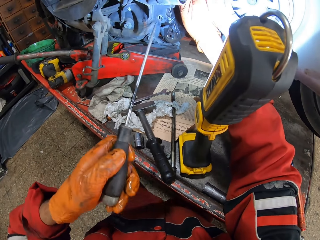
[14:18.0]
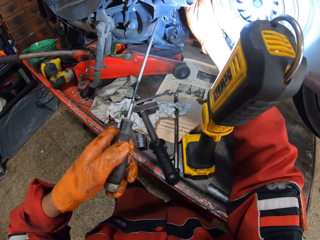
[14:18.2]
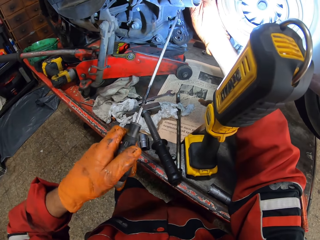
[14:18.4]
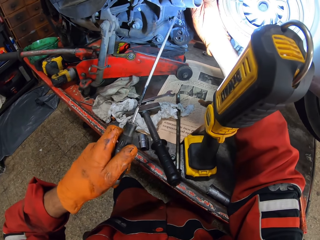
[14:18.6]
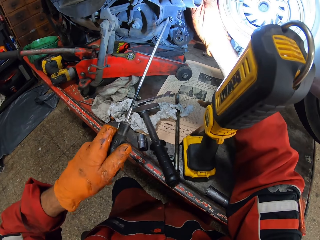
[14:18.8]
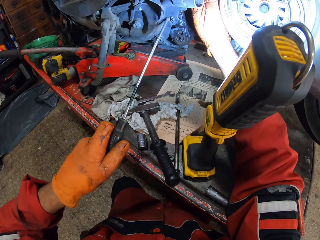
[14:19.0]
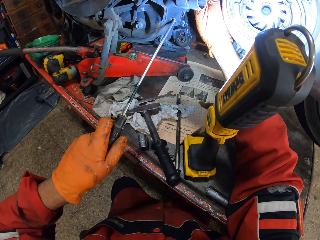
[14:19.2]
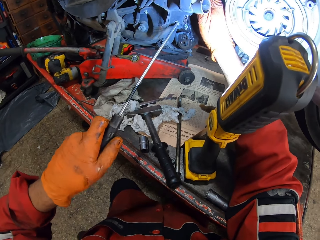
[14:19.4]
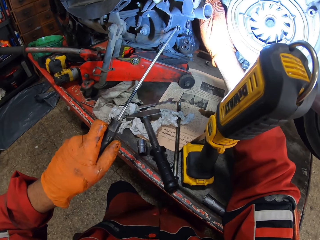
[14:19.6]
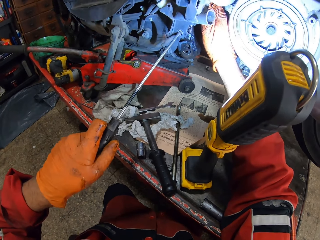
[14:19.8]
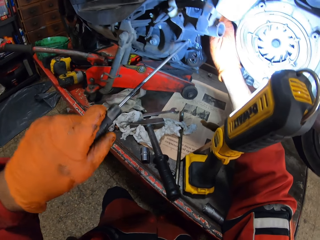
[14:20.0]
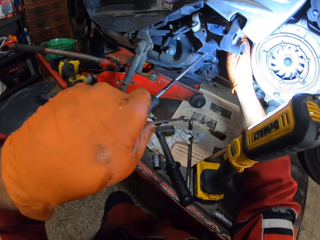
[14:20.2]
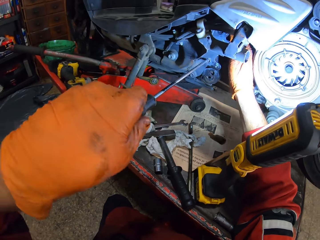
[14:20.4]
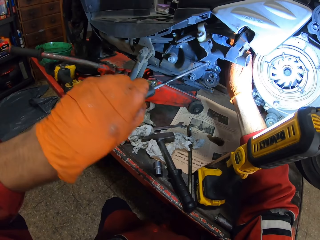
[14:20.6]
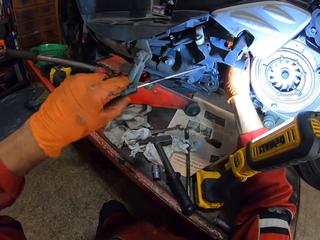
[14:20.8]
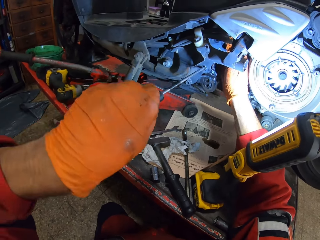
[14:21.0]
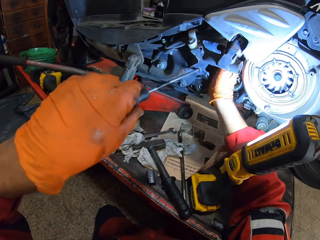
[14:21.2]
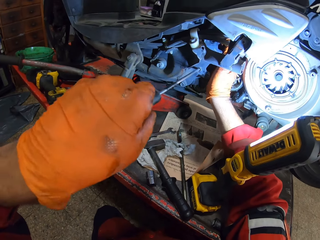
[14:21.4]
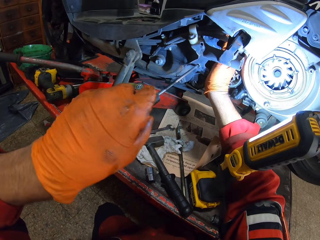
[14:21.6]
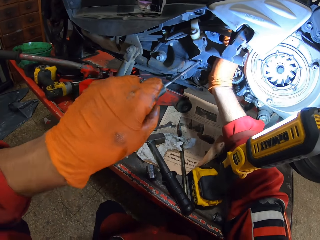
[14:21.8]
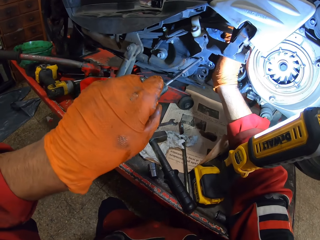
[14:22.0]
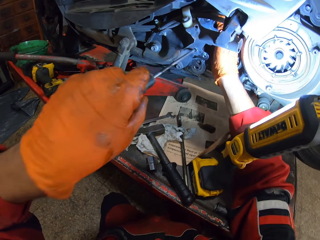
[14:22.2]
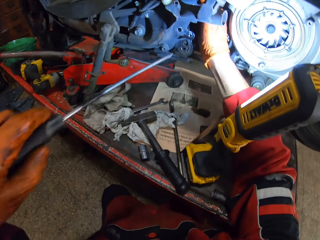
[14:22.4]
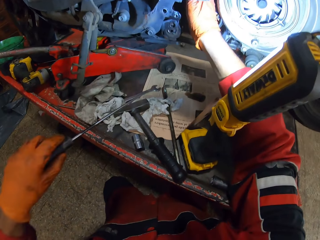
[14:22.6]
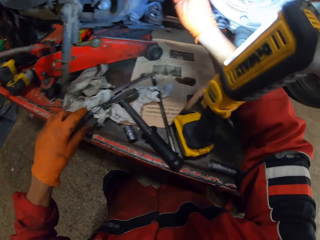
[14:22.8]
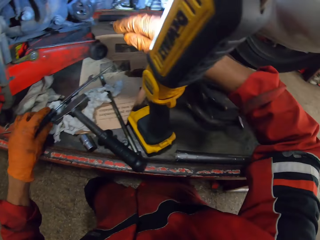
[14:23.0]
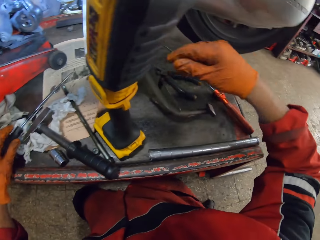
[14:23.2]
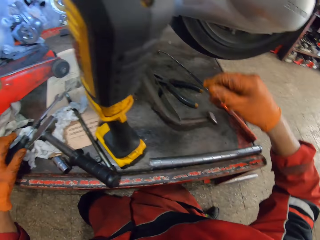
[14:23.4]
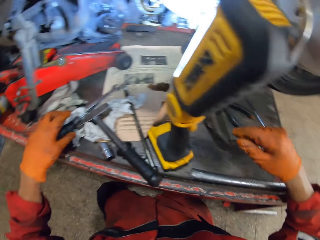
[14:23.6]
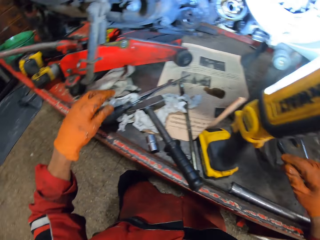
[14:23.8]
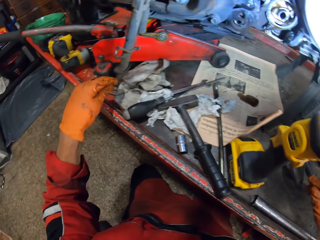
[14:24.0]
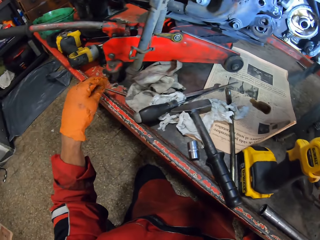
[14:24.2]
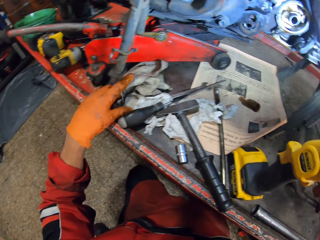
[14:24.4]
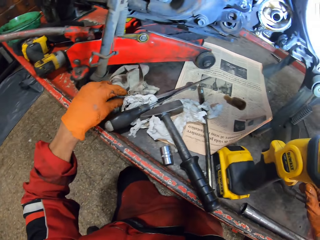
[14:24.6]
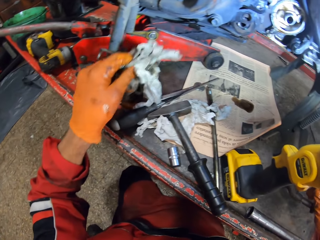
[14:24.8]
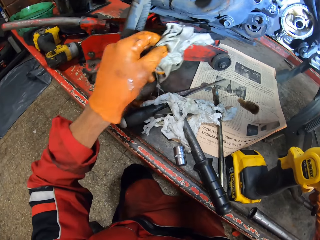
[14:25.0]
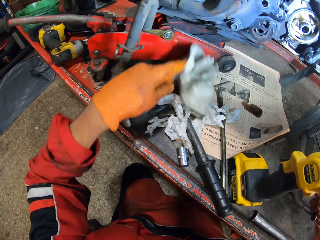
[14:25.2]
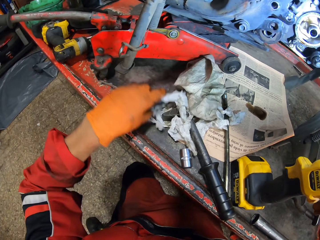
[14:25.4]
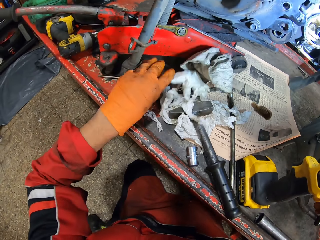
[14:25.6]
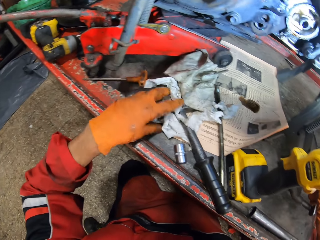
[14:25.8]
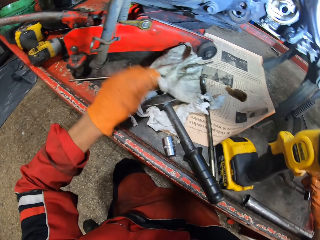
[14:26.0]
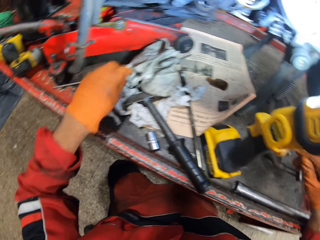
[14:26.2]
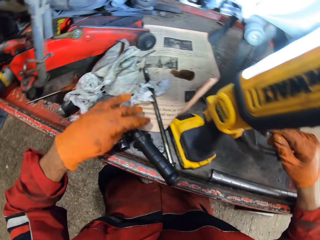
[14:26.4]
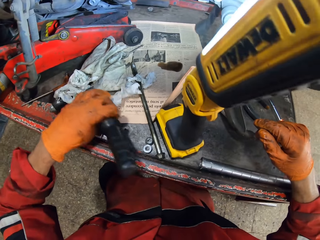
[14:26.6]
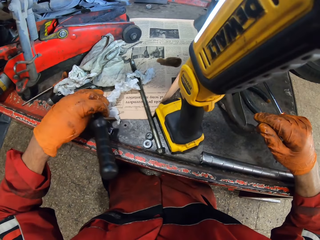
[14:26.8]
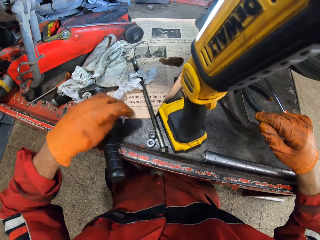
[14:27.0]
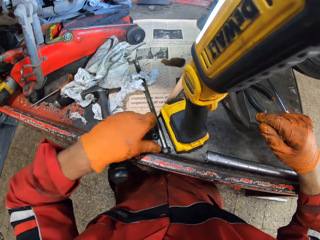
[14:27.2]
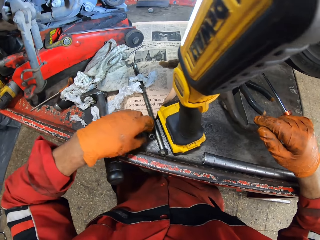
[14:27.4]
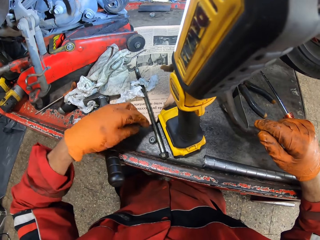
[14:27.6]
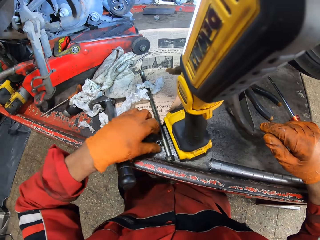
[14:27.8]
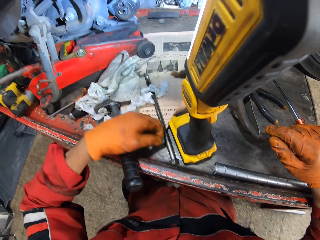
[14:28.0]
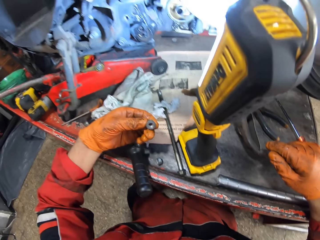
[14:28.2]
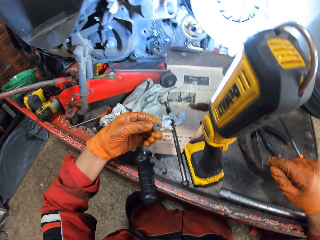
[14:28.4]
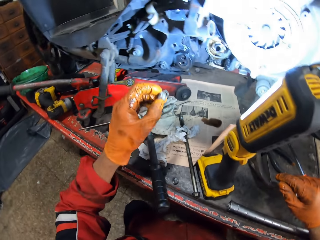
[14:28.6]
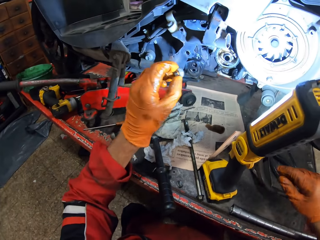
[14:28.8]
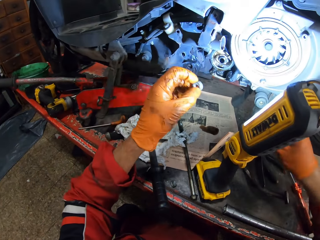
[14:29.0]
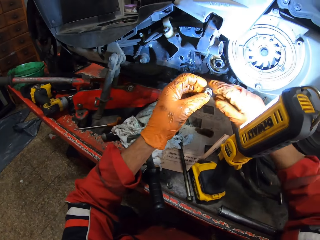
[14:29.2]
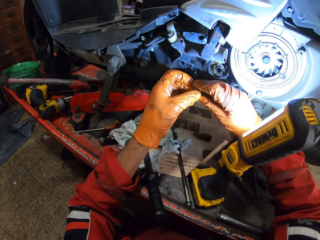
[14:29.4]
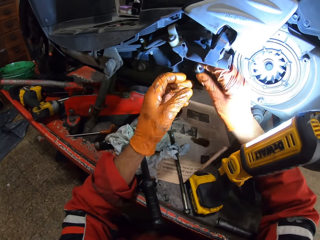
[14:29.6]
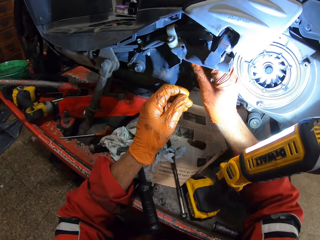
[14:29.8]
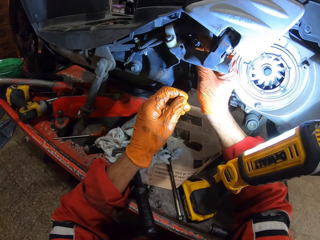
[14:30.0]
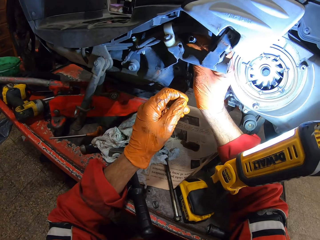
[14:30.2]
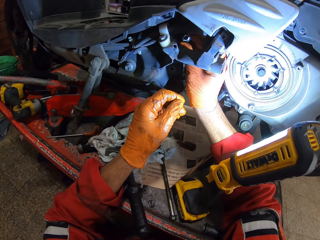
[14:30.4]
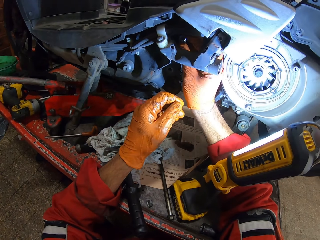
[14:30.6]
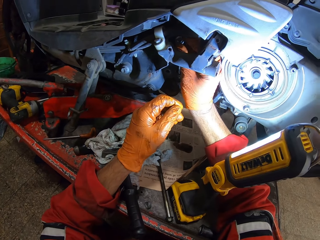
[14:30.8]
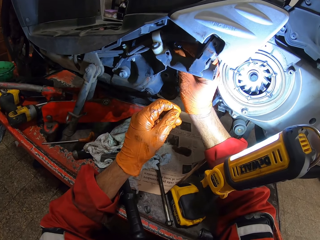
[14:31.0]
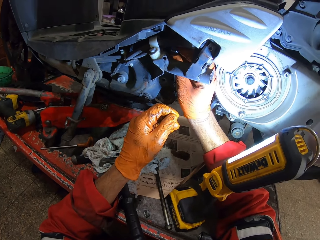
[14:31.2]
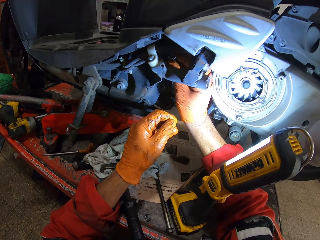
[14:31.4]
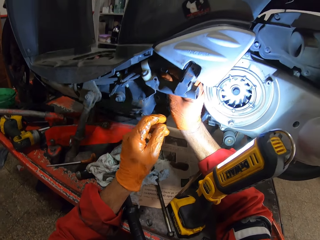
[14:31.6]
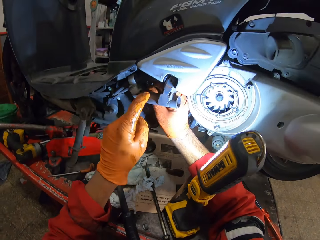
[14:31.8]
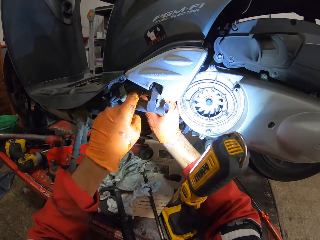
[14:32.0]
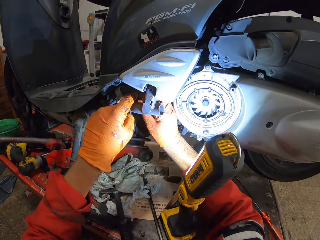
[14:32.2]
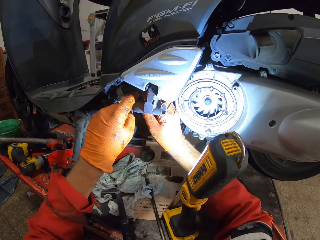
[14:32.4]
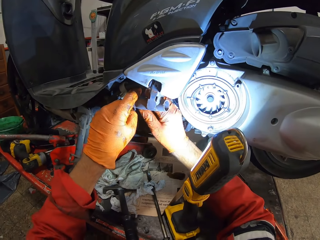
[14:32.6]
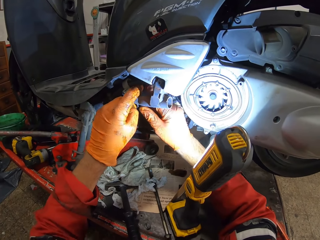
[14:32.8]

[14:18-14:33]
The camera wearer adjusts a part of the motorcycle with the long screwdriver. He adjusts the part of the motorcycle with his right hand. He drops the long screwdriver on the workbench. He looks at the tools. He picks up a rag on the workbench with his left hand. He holds the piece of material. He drops the rag on the workbench. He moves the hammer. He picks up a bolt or nut from the workbench with his left hand. He holds the nut with his left hand. He passes the bolt to his right hand. He holds the nut with the hands. He screws the bolt in a part of the motorcycle with his hand.

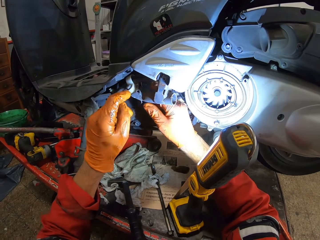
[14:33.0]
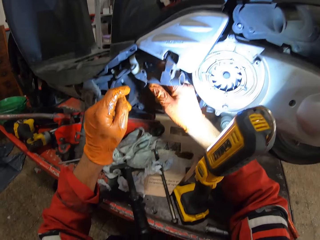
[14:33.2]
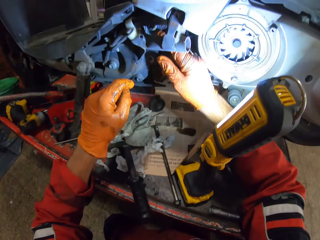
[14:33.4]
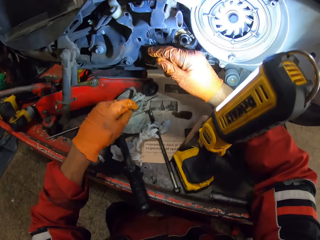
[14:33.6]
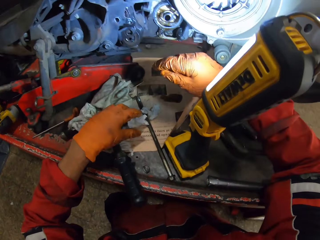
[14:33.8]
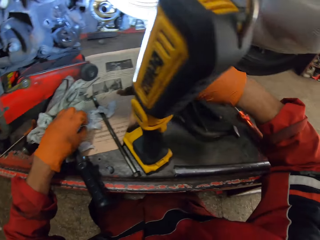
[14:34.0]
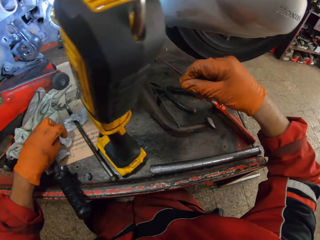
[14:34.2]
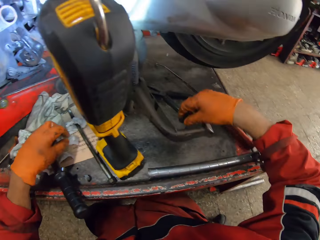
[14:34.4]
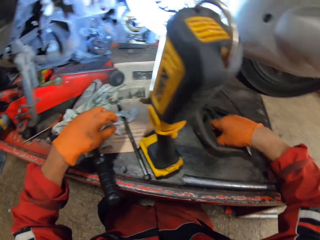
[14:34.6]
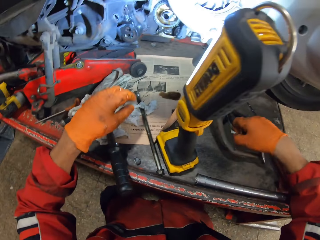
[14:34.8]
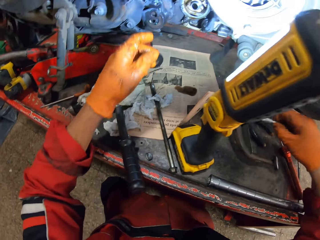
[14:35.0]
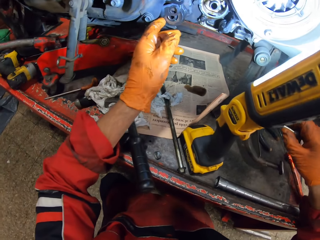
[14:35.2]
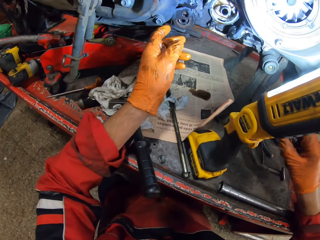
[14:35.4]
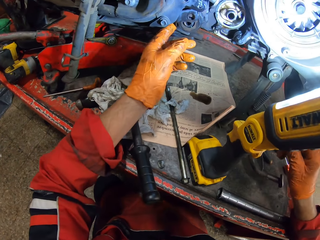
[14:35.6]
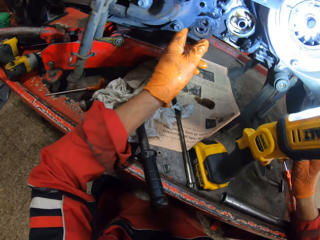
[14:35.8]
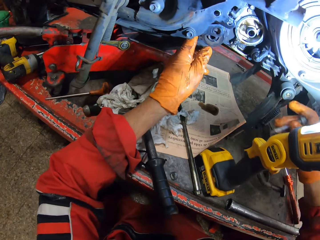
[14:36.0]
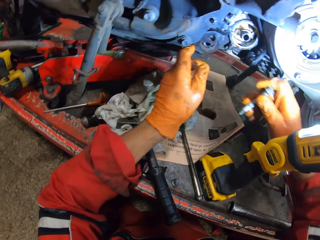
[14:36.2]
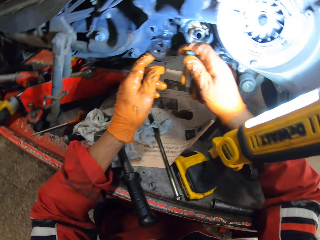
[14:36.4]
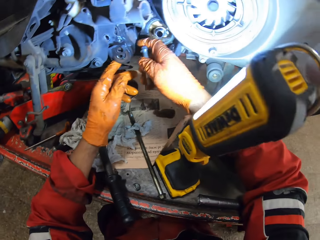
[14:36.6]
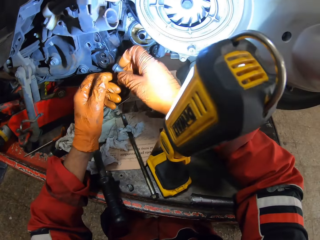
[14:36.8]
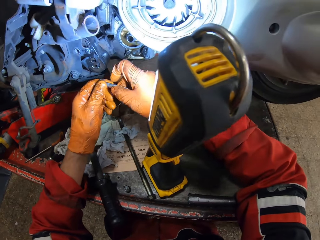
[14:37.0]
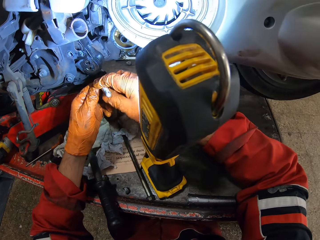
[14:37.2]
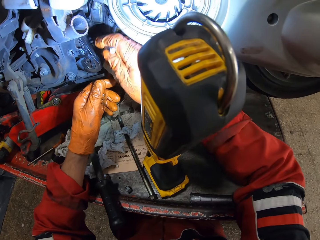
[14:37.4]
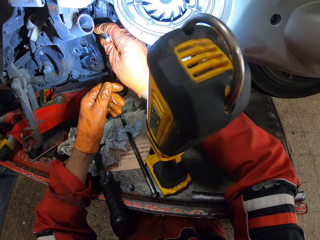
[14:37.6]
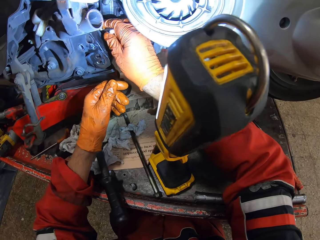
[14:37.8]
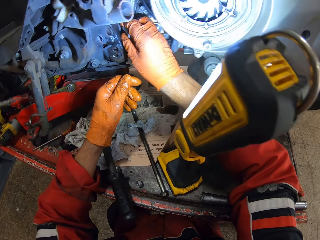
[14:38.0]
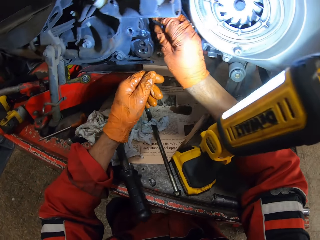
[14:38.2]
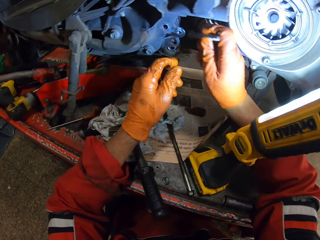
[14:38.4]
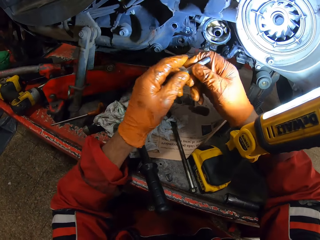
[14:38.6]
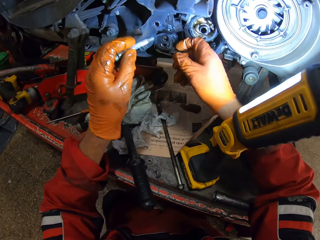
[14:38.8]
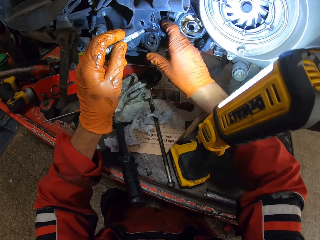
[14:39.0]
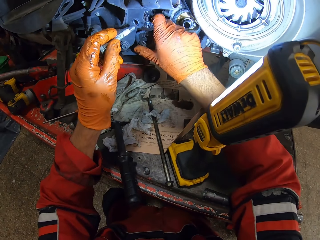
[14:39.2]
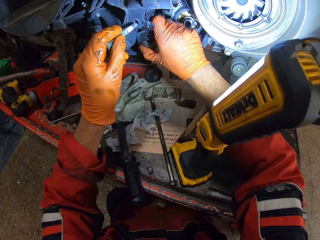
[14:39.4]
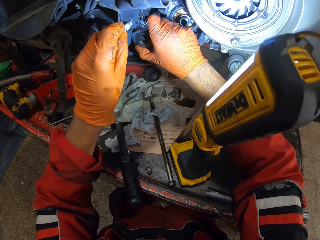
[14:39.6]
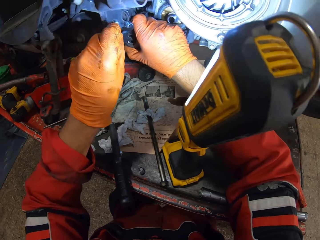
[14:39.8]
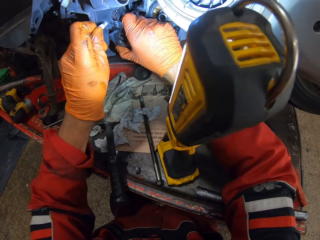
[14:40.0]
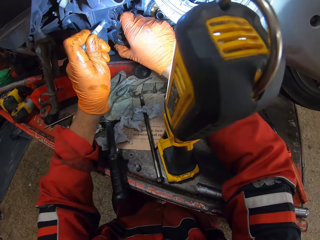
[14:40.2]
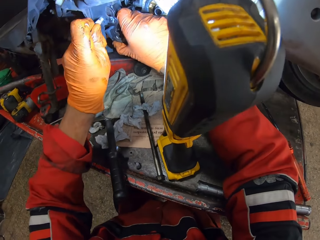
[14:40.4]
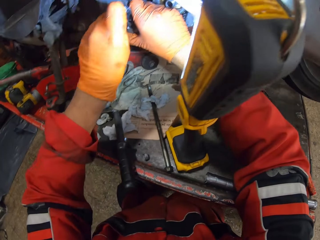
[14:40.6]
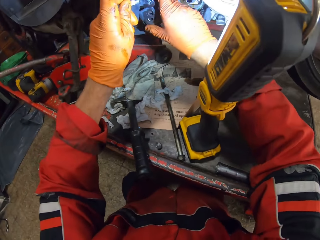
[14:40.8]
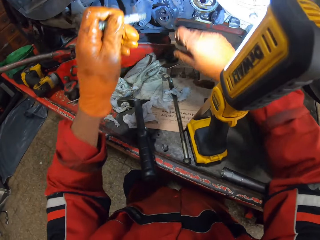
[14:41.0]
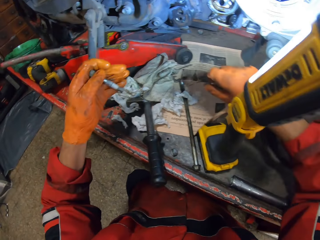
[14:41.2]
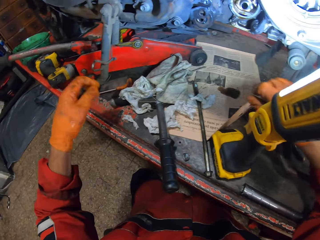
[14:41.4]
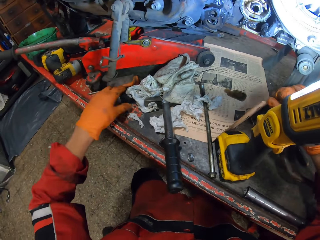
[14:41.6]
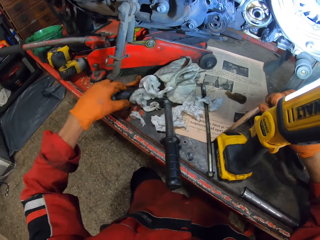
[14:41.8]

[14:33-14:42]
The camera wearer picks up a screw or bolt from the workbench with his right hand. He puts the hand on the engine. He holds the bolt. He fixes the bolt with his hand. He passes the screw to his left hand. He holds the bolt with the left hand. He fixes the bolt with his hand. He places the screw in a hole on the motorcycle.
